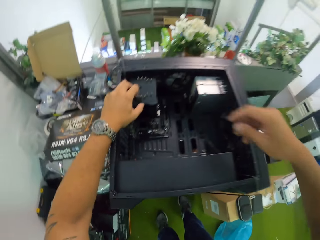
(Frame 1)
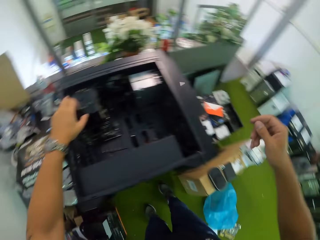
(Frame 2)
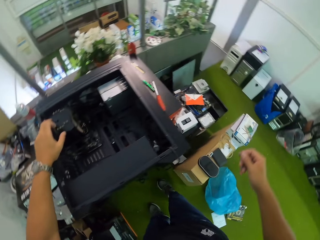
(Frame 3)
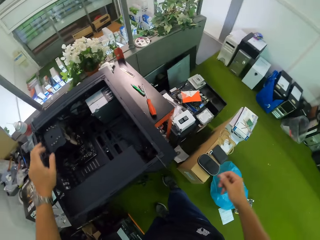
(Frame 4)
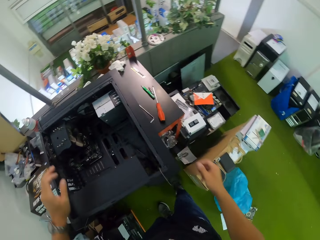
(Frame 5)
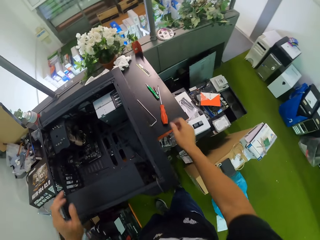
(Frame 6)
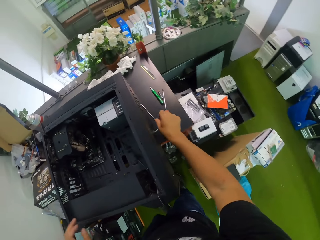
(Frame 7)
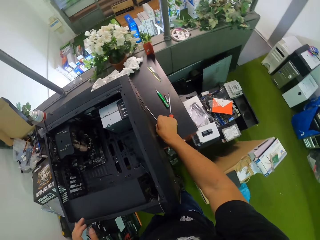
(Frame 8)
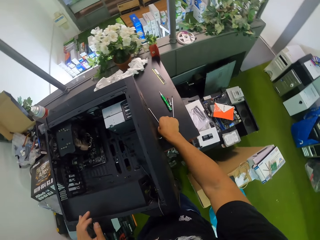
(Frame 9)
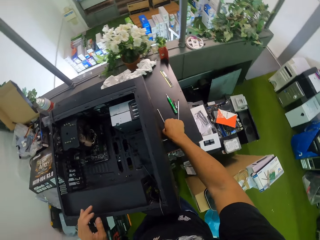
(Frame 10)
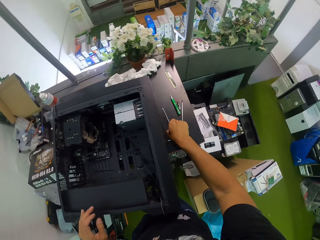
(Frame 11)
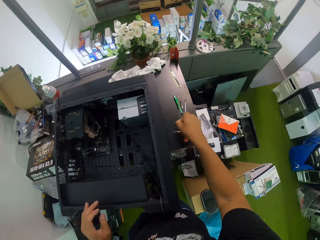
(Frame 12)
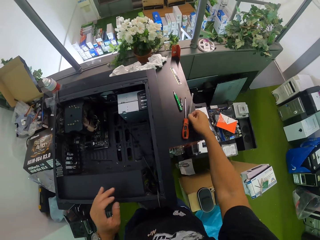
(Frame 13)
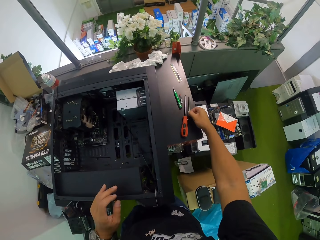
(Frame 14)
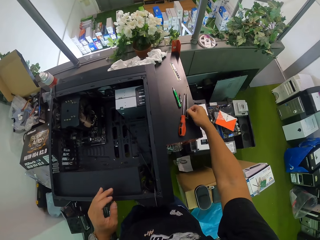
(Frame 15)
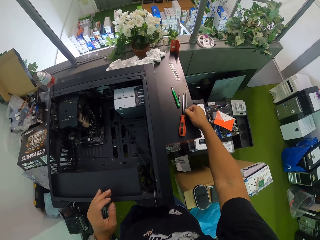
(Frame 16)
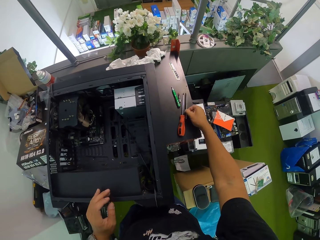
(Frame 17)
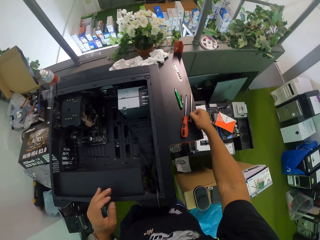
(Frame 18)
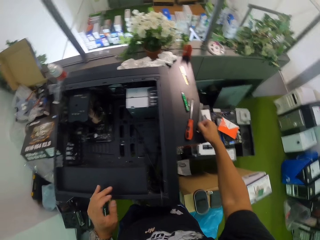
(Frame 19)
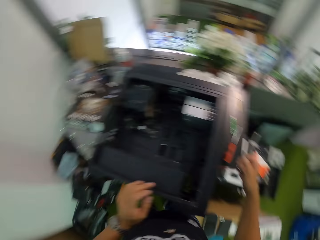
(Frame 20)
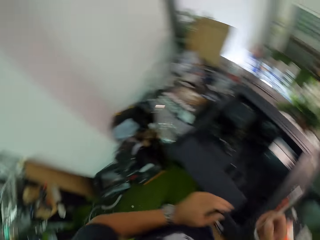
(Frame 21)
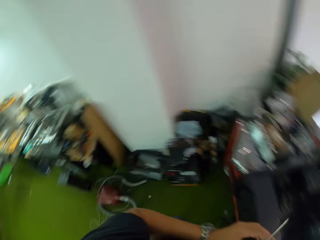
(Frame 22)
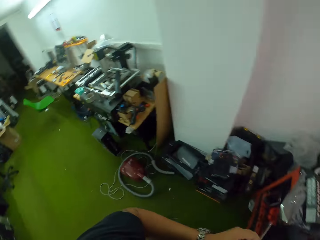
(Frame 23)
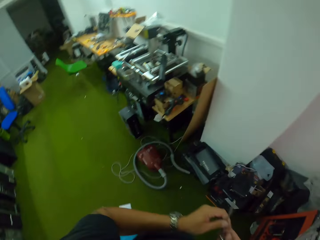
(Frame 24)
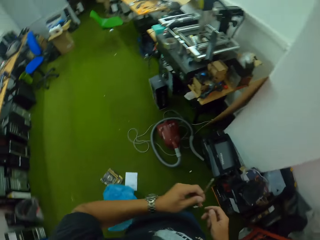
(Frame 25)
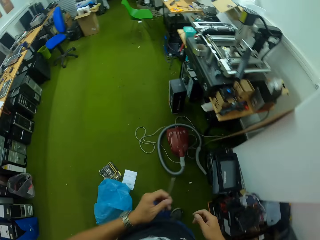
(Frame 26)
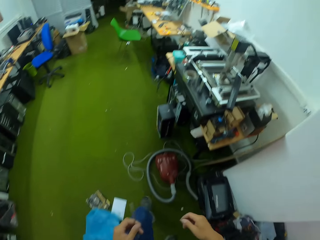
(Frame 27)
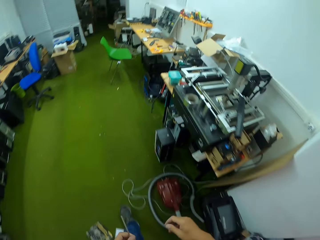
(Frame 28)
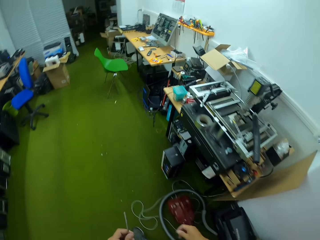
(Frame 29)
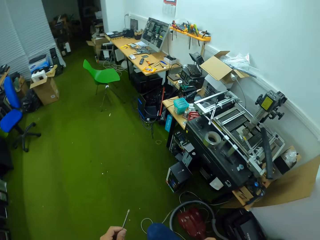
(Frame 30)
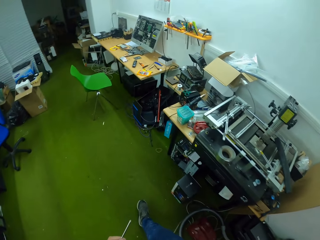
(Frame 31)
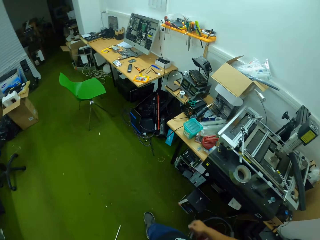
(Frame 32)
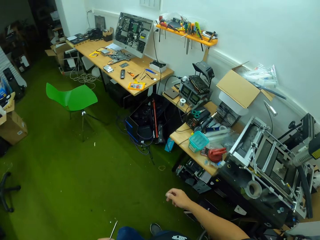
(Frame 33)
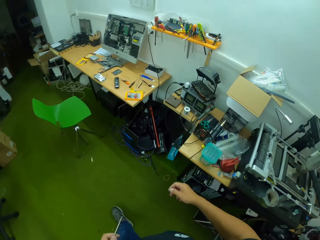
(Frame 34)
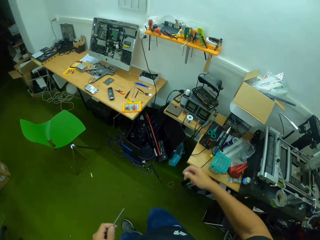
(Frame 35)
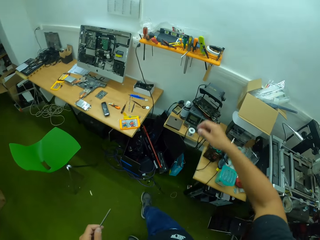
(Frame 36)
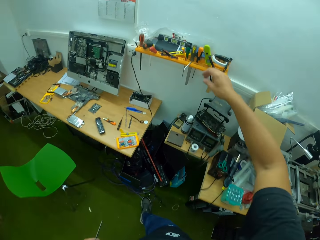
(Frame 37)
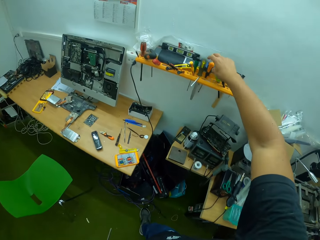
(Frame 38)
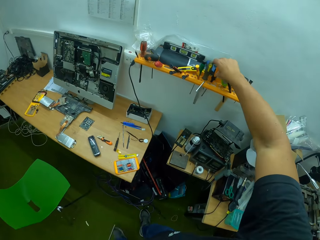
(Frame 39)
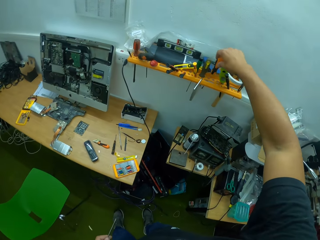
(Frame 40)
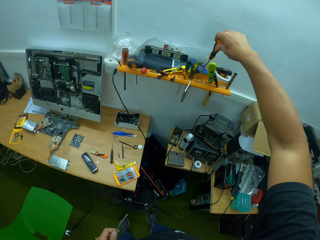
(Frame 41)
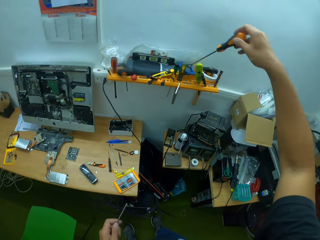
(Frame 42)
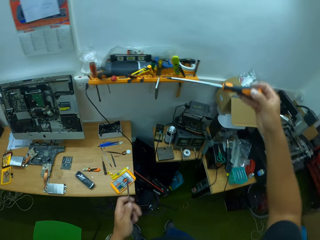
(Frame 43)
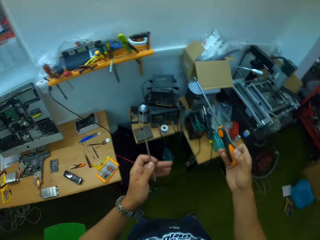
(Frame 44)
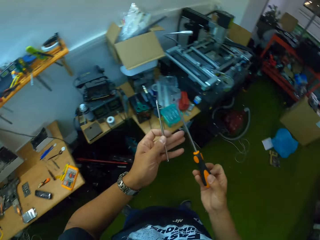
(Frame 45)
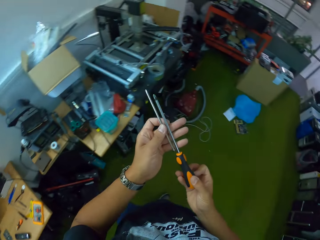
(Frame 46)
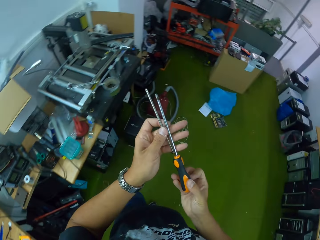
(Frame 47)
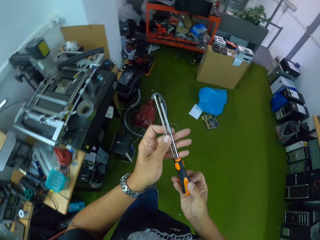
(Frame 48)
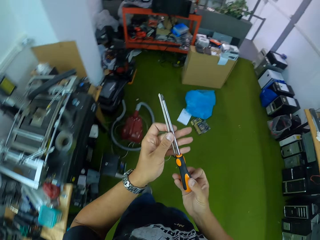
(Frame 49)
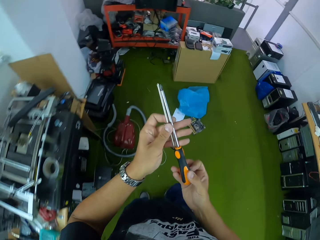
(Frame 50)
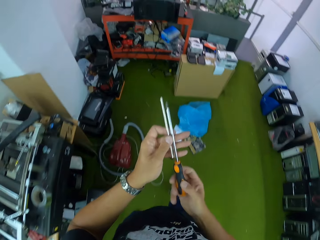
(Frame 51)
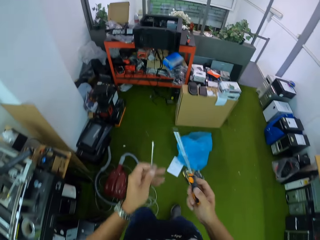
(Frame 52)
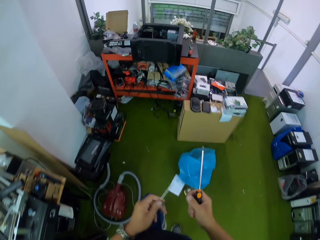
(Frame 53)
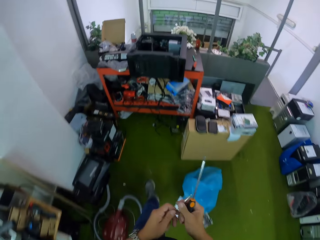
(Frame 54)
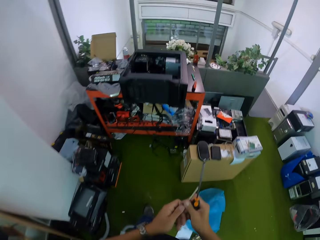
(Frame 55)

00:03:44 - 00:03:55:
The camera wearer picks the rod from the workstation with his right hand. He places the rod against the screwdriver on the workstation with his right hand. He moves the rod to his left hand. He walks to a rack. He picks a screwdriver from the rack with his right hand. He holds the screwdriver against the rod in his left hand with his right hand. He moves around.

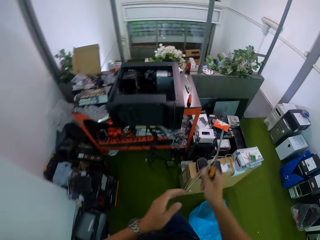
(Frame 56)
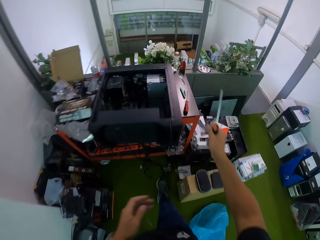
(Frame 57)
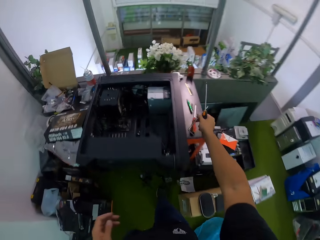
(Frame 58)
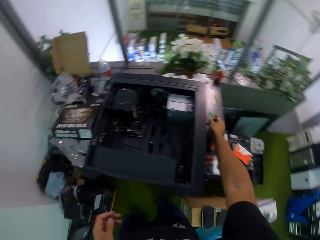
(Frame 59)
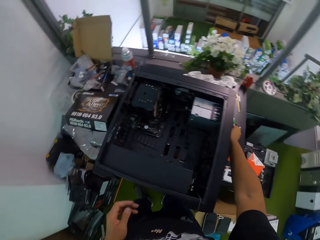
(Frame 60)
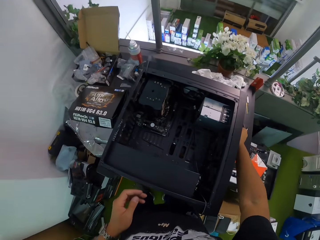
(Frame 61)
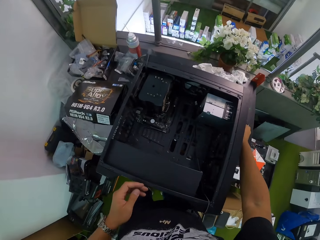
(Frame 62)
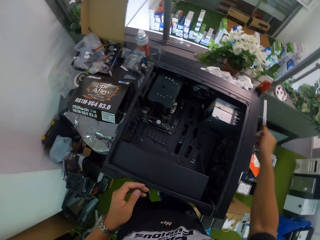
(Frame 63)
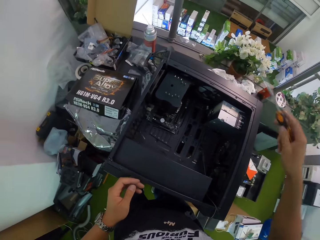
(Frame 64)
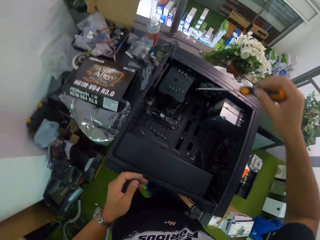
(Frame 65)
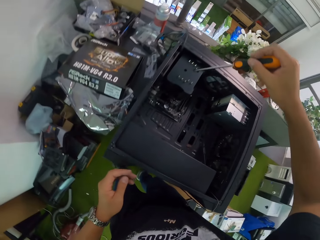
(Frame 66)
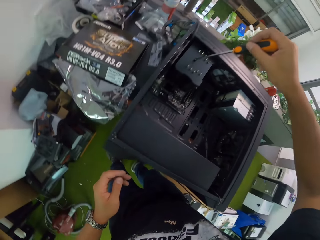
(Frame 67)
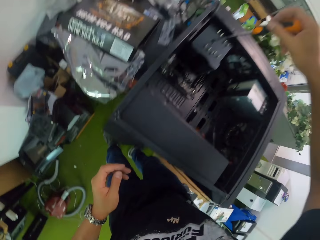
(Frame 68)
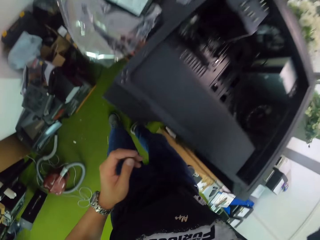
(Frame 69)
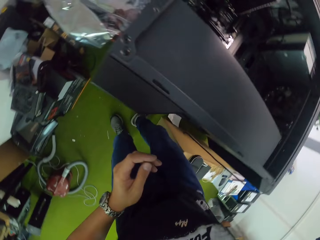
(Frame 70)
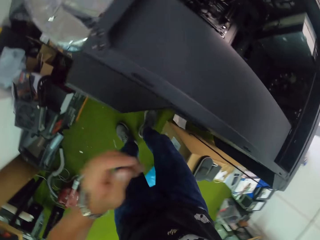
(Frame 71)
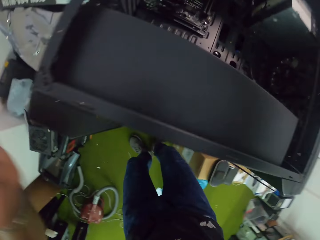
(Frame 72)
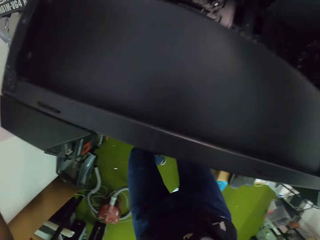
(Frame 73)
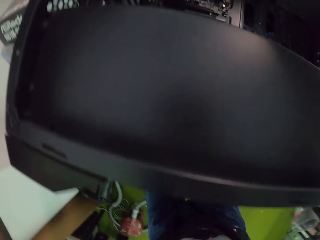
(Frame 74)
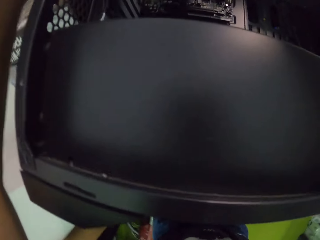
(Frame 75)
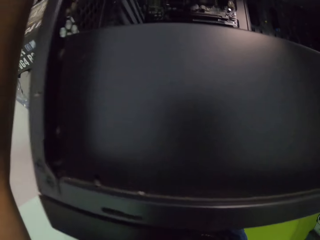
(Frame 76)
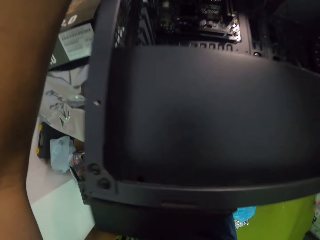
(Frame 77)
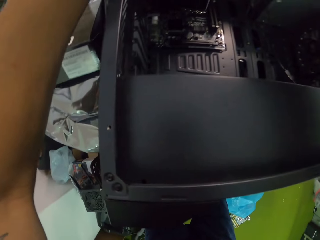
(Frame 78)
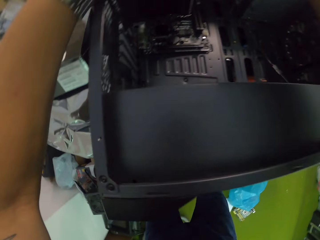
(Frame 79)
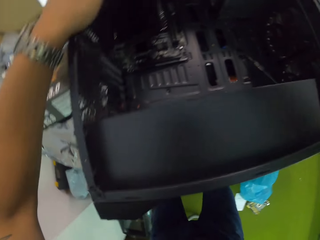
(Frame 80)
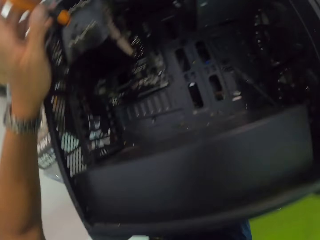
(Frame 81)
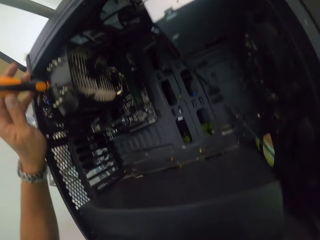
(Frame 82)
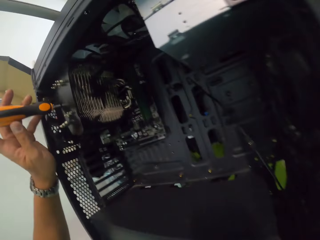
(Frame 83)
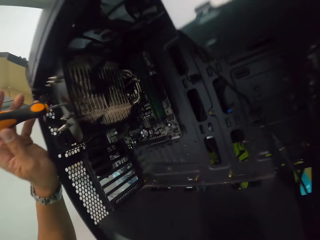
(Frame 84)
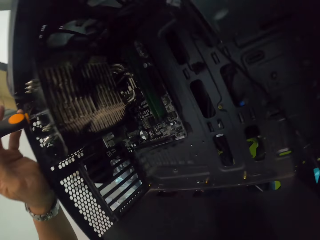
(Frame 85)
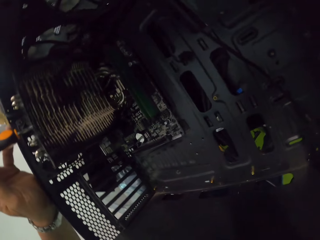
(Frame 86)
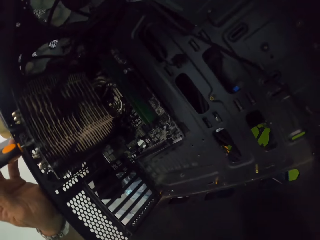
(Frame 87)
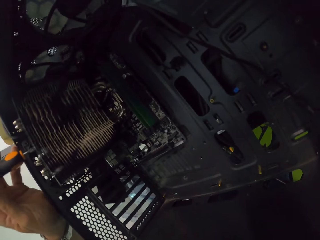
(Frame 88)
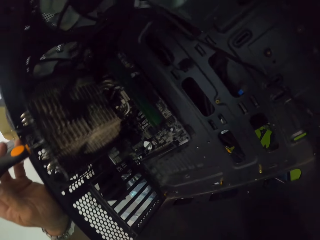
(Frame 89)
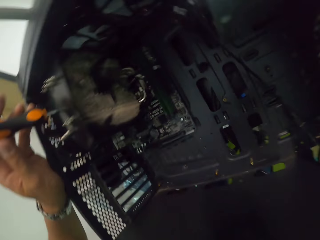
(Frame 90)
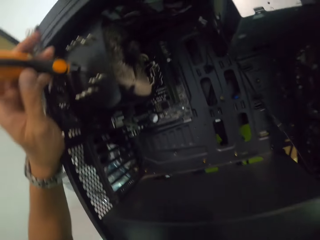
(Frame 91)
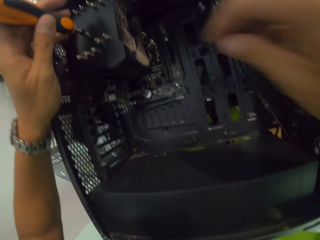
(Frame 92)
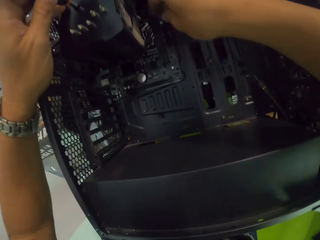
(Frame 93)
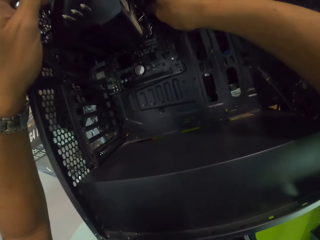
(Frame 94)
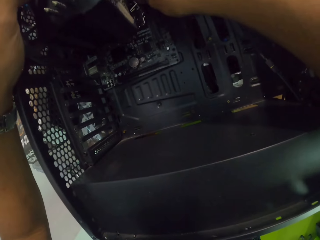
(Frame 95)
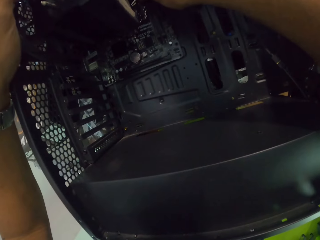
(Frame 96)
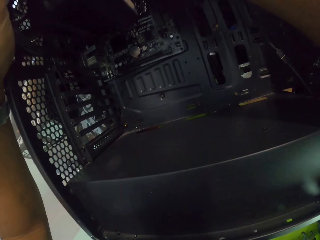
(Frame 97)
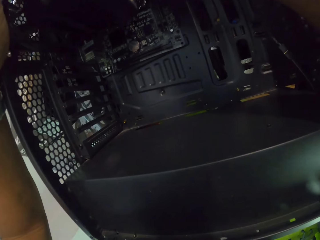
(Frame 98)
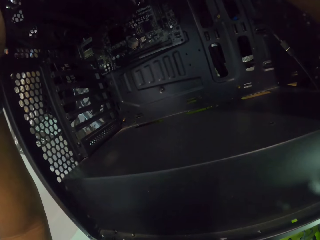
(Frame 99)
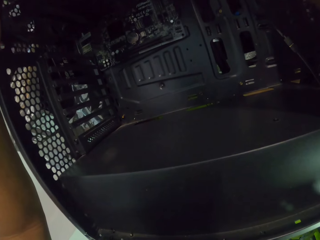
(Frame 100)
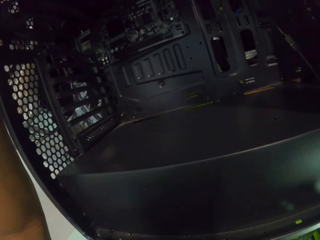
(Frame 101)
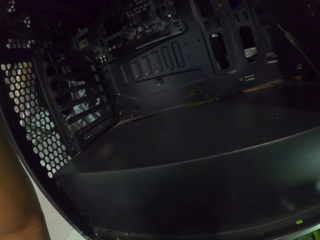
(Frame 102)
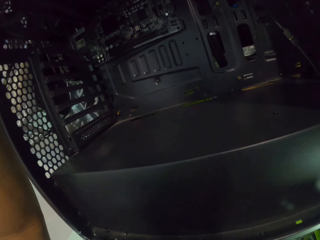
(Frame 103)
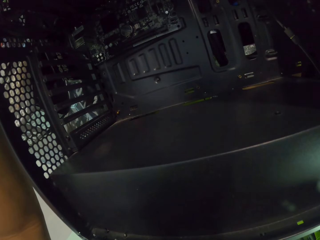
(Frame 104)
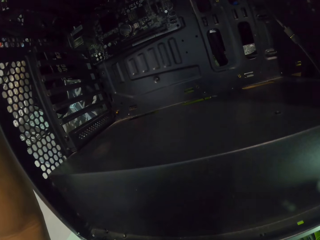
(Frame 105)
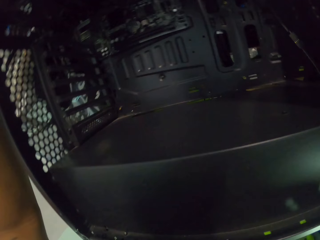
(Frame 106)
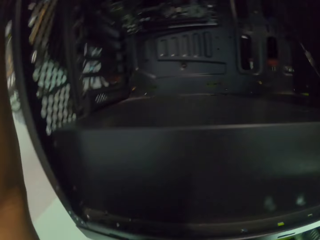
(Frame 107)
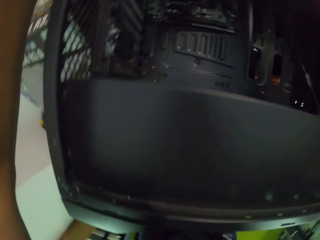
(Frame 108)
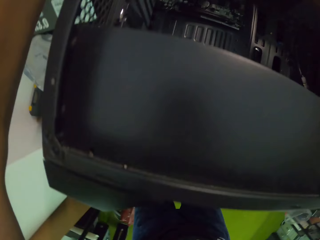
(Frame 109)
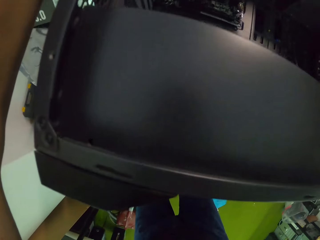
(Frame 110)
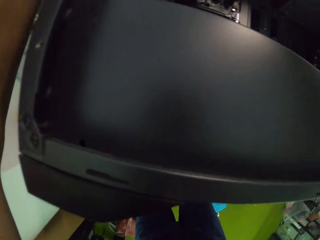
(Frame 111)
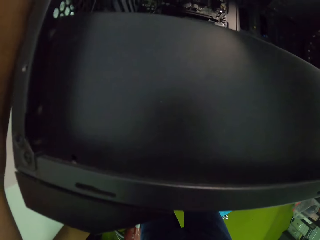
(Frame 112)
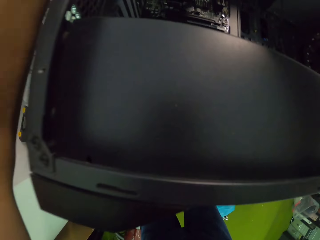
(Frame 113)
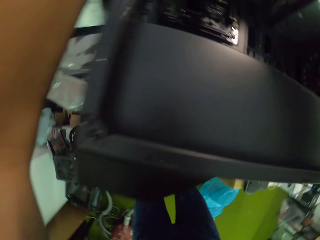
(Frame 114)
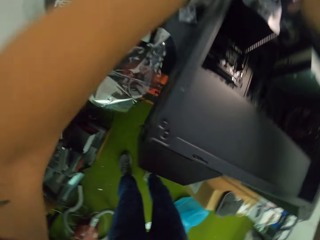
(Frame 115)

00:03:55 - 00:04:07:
The camera wearer moves the rod to his right hand. He drops the rod on the workstation with his right hand. He places the screwdriver in the speaker part with his right hand. He adjusts screws on the power supply with the screwdriver. He bends. He holds the screwdriver with his left hand. He puts his right hand into the speaker.
